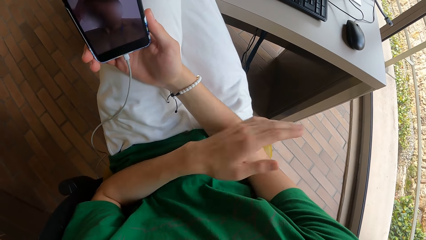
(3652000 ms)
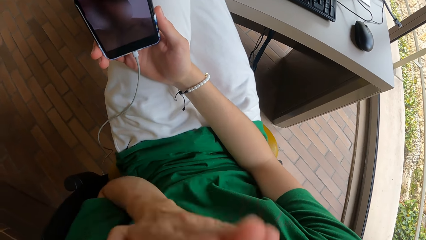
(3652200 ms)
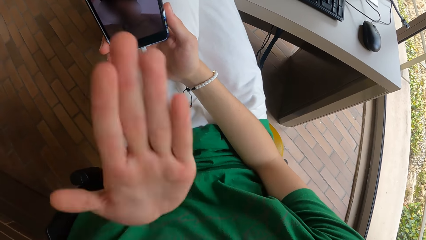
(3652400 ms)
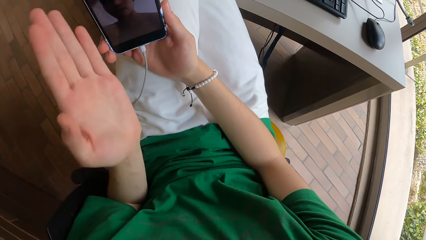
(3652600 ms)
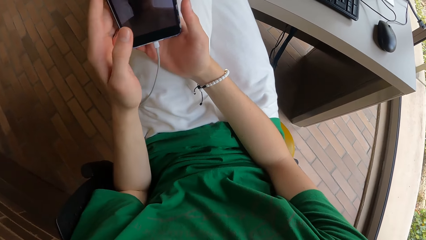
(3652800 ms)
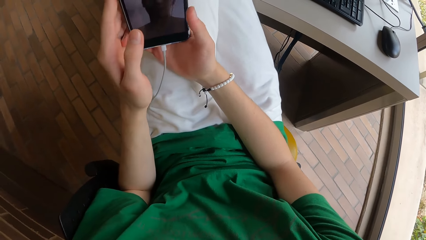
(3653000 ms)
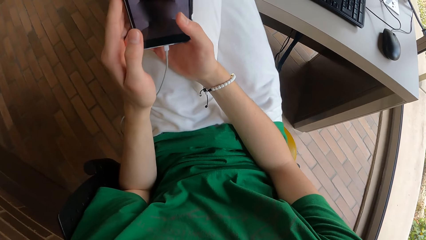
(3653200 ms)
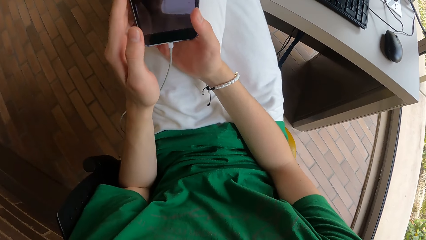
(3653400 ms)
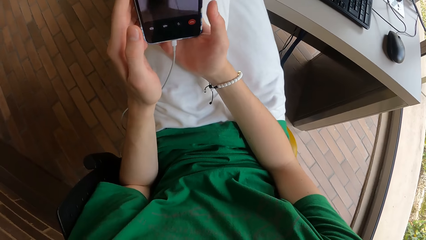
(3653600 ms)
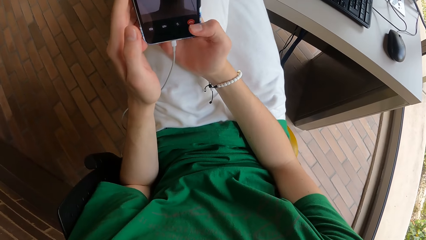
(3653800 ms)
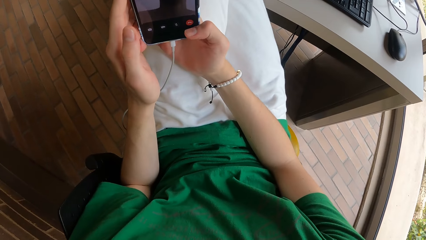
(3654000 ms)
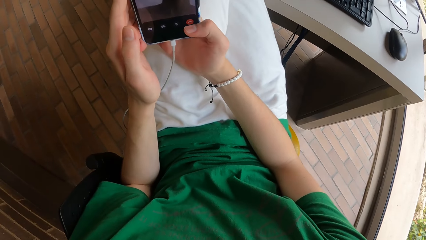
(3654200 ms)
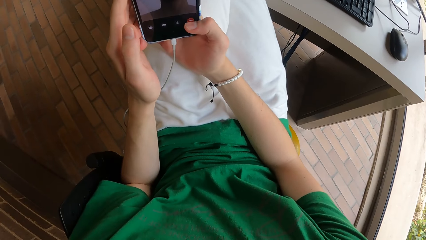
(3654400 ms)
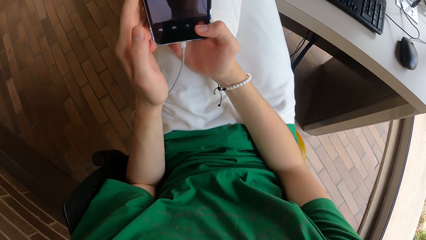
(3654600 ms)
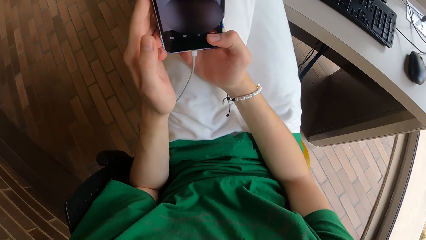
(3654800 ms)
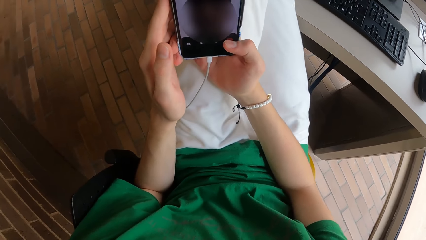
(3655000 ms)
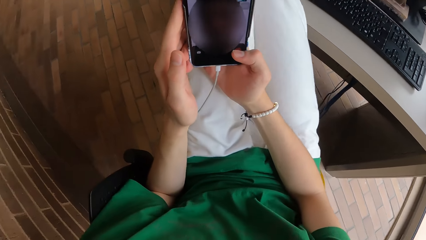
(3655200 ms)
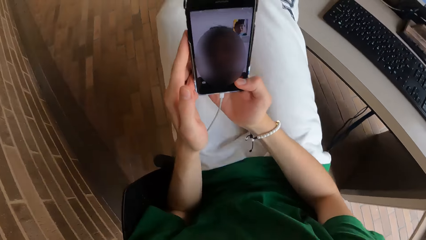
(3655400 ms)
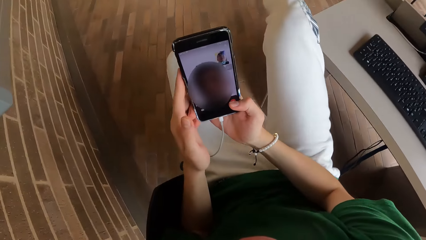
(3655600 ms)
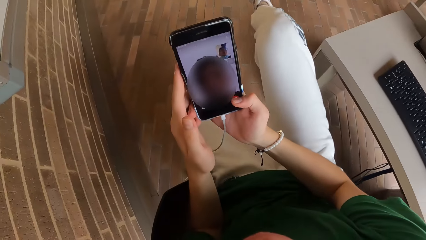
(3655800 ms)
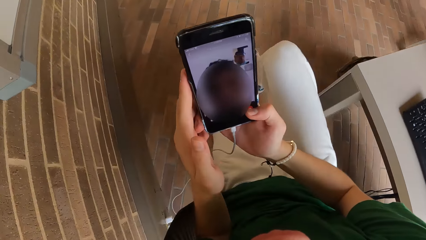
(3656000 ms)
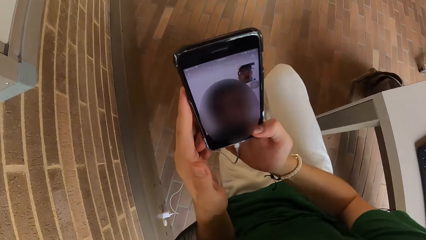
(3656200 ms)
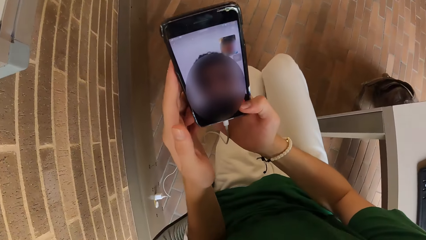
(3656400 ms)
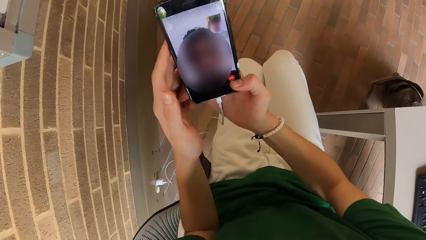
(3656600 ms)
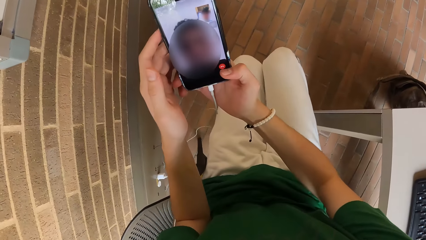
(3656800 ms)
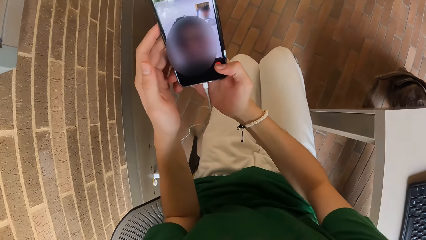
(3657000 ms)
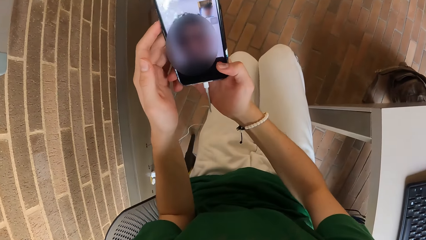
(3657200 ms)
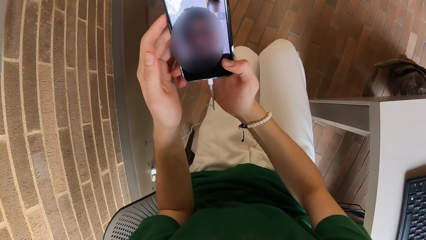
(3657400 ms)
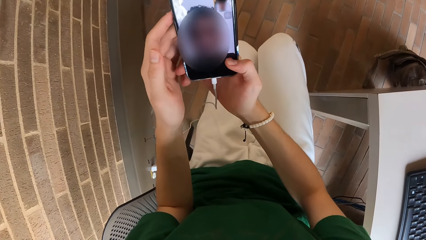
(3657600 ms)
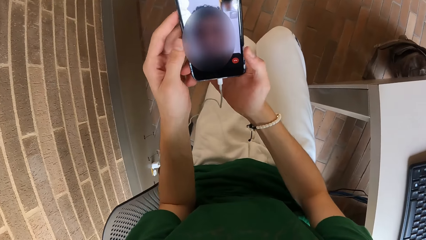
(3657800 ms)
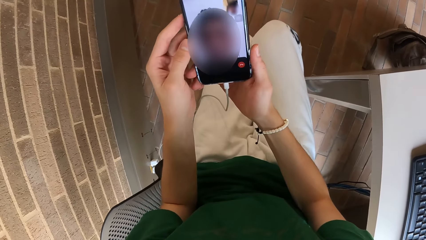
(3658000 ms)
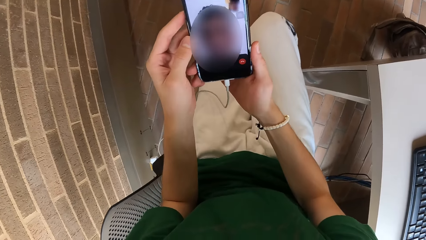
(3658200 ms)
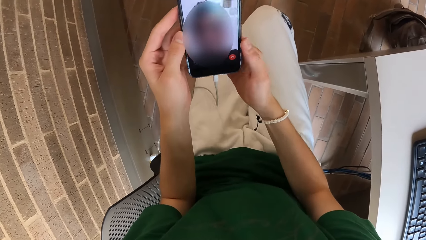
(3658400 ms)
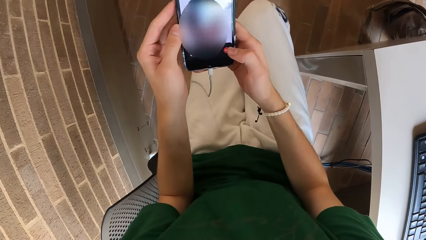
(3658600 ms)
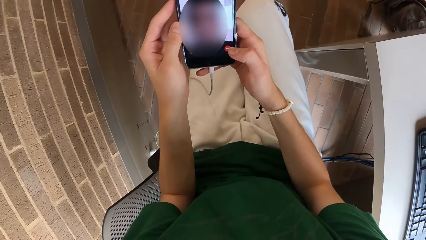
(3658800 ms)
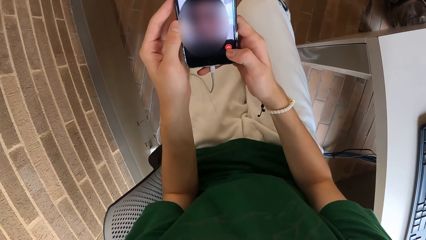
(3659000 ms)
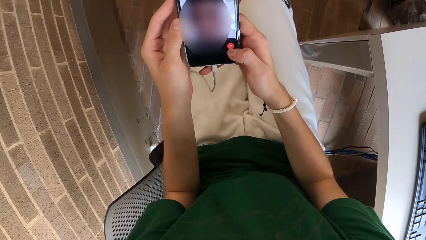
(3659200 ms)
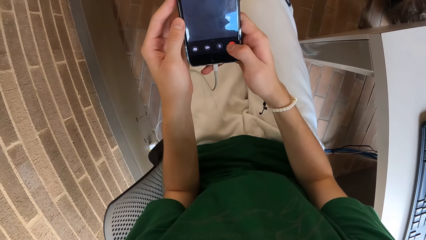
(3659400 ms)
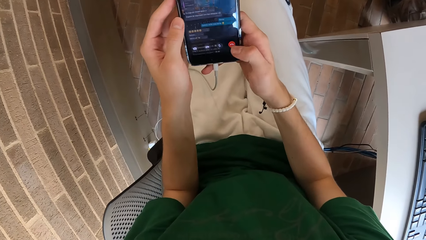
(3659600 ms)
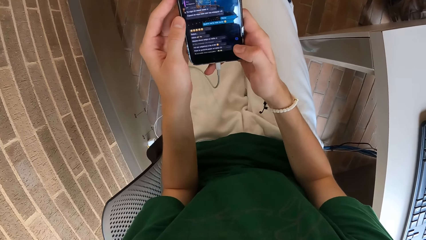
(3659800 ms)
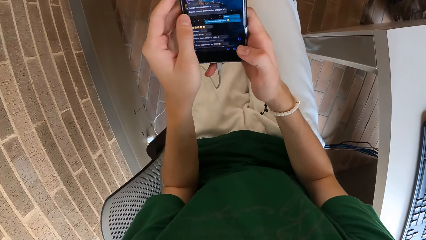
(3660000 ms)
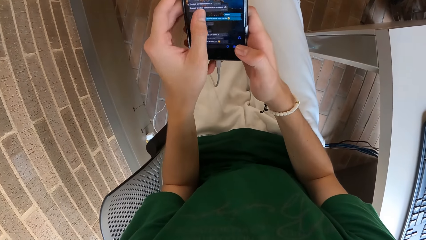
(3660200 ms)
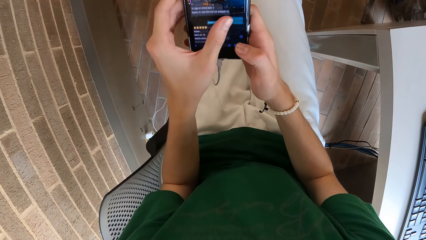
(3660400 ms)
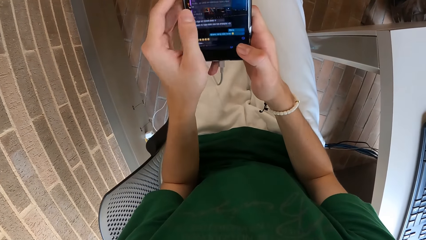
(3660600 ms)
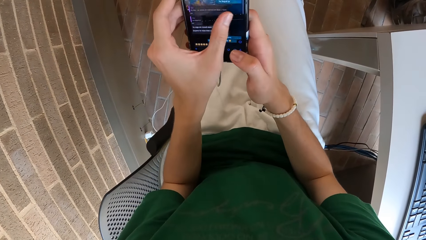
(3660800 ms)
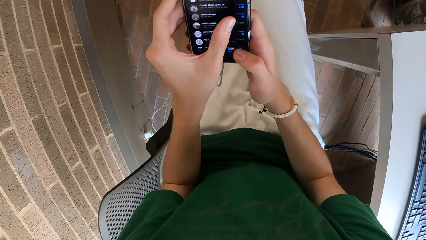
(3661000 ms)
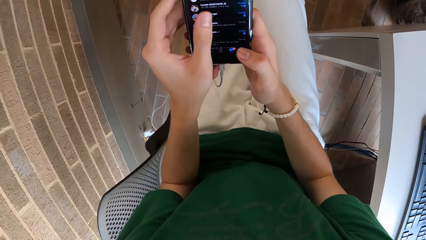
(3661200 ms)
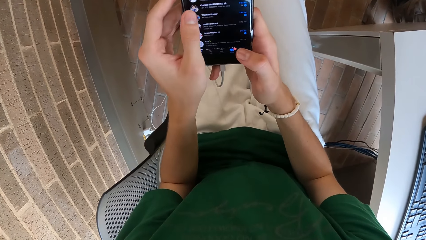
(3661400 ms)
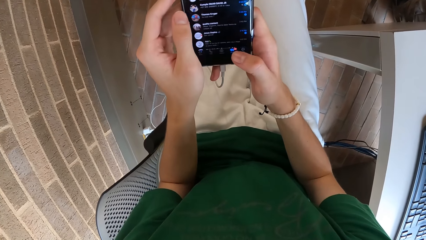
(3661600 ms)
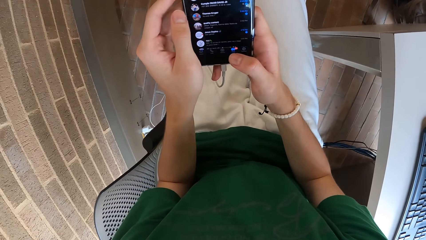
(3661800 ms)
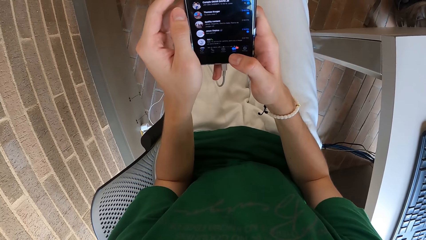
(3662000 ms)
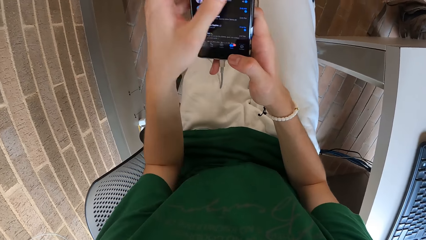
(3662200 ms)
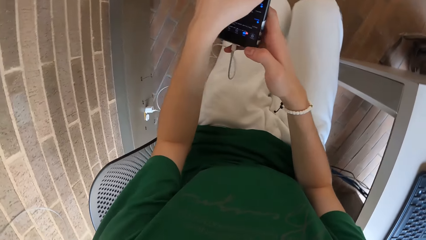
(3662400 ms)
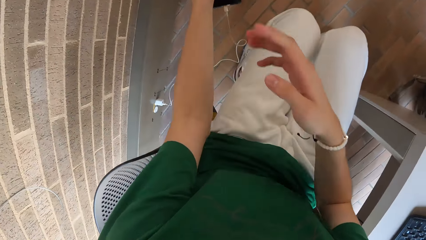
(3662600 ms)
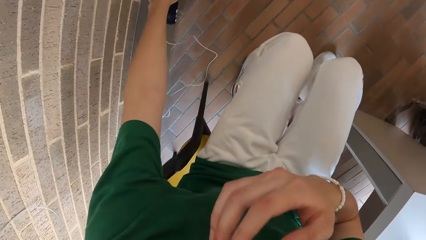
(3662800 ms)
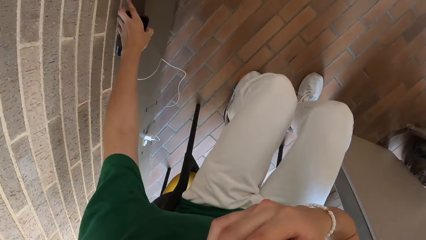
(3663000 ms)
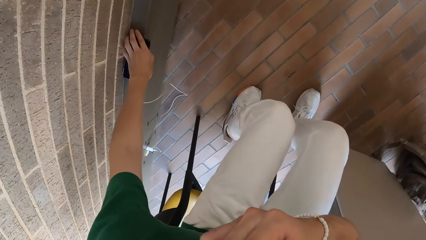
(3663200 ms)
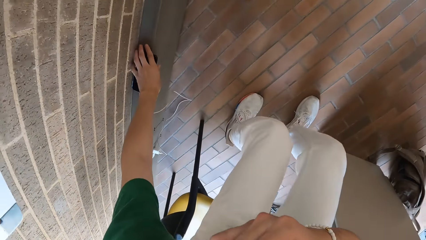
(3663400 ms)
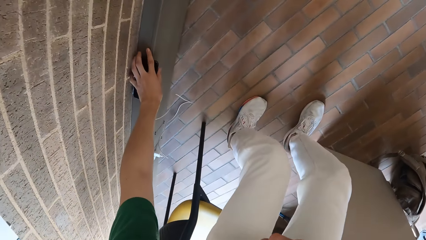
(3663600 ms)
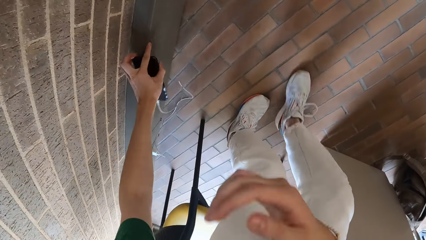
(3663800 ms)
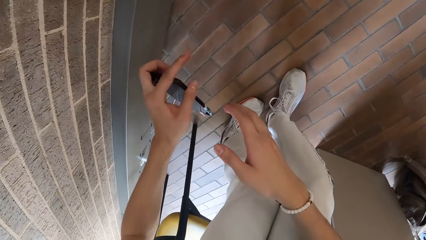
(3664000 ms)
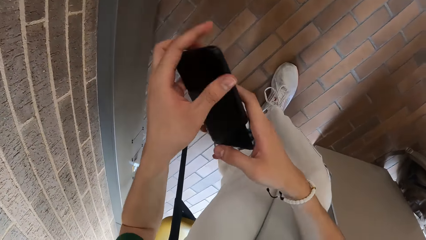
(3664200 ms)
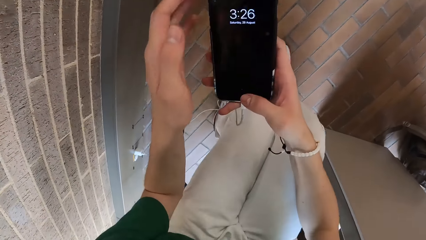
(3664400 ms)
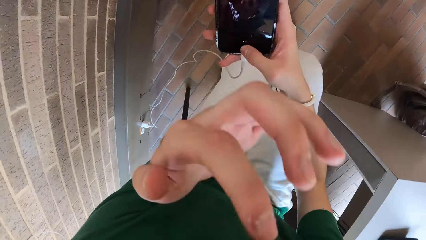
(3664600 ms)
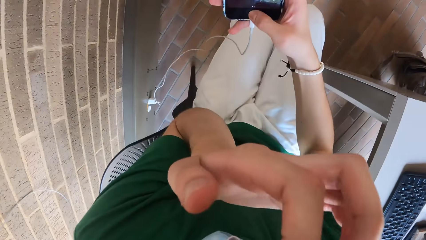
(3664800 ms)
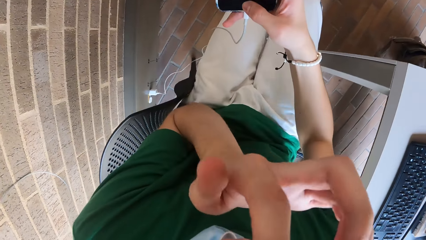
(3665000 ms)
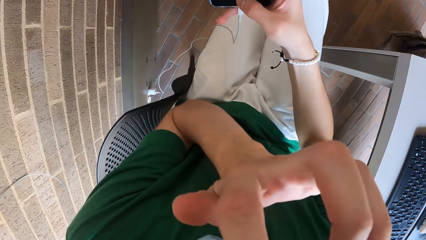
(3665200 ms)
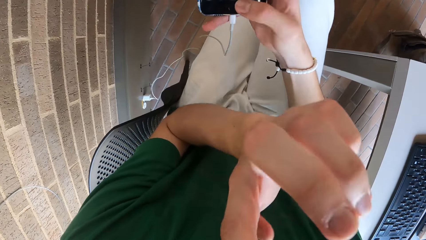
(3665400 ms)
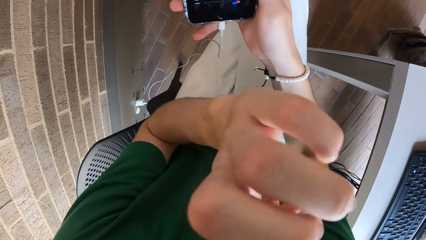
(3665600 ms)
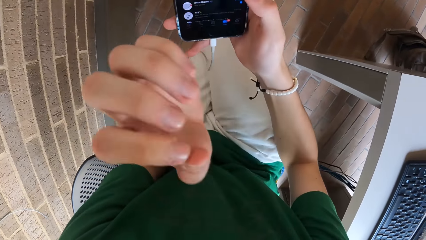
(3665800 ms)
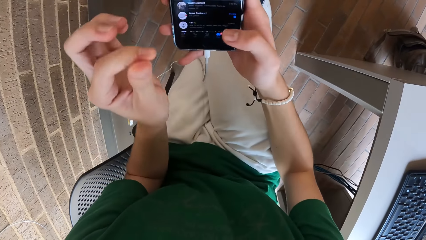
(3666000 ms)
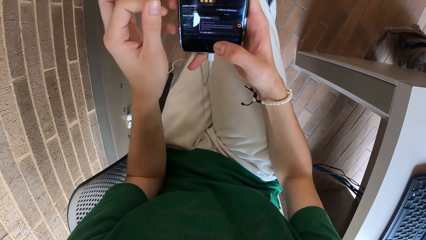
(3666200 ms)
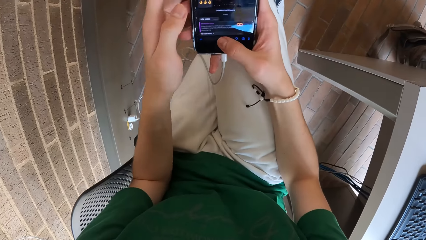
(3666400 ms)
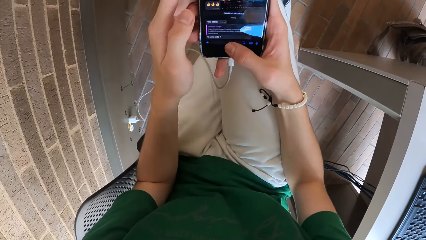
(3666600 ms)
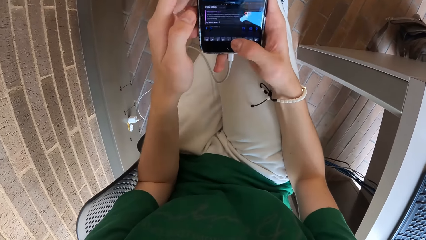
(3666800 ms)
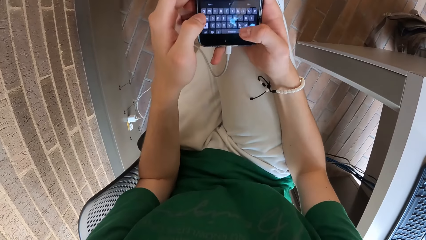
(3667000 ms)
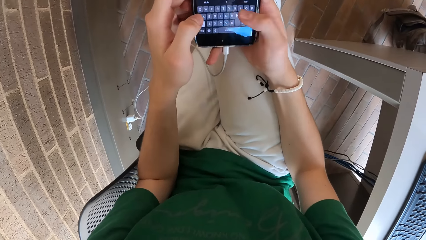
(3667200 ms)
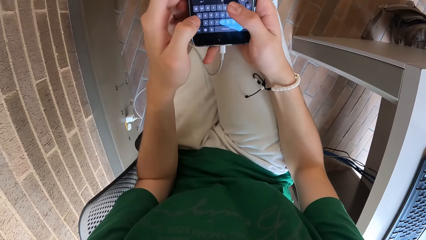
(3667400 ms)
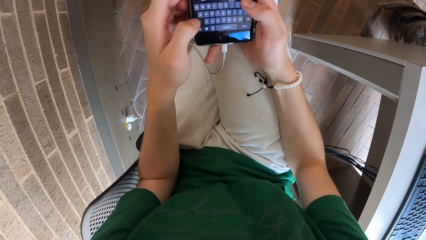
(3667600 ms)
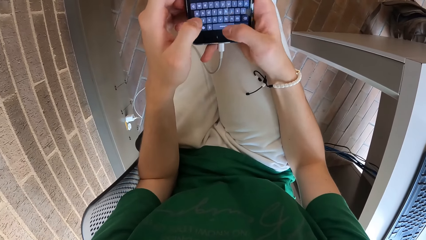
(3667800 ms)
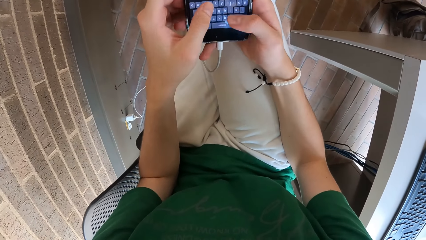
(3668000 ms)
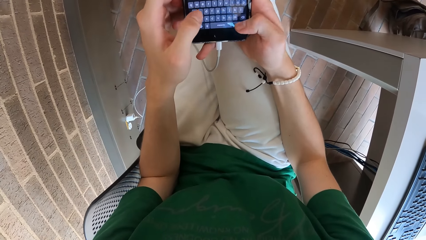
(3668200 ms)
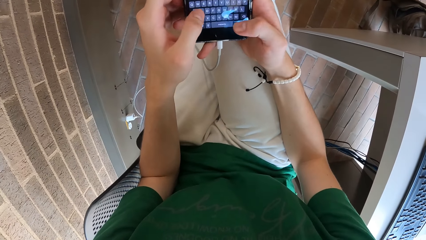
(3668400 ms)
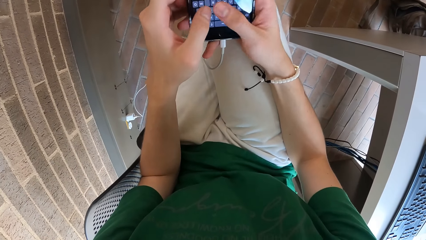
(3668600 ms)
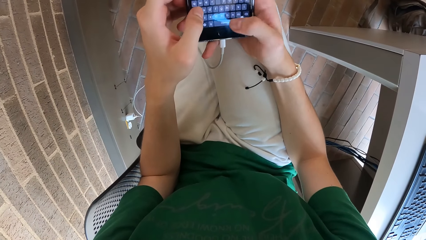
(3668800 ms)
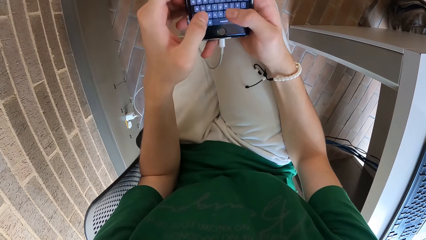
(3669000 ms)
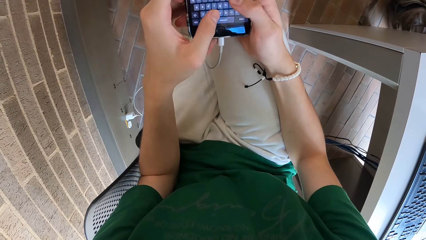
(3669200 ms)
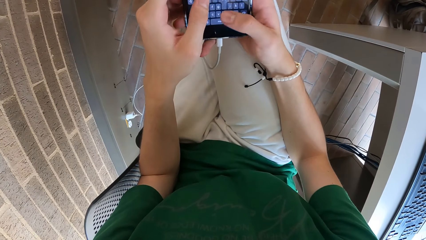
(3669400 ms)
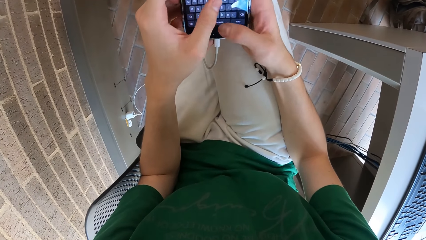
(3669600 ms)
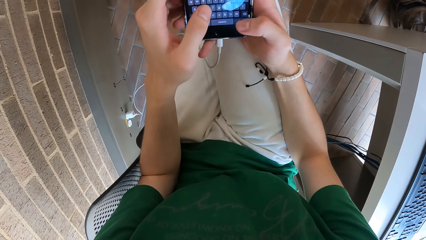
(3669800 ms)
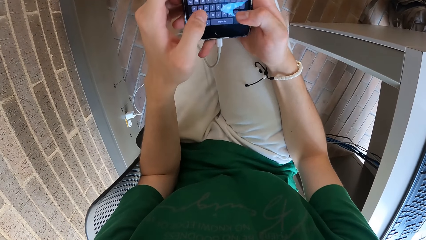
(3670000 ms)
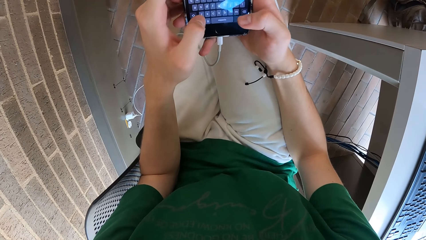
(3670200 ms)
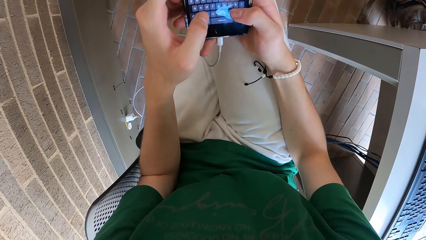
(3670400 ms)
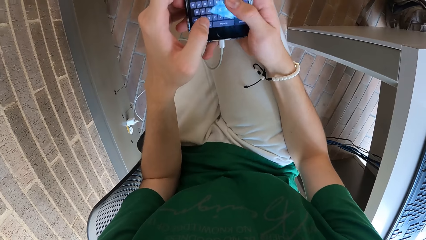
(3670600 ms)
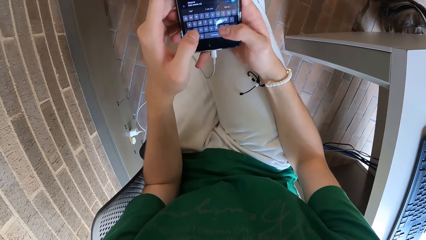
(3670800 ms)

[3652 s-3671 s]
The camera wearer blows a man a kiss with their left hand. They hold the phone with both hands and move their hand. They end the video call with the man. They operate the phone with their left hand. They adjust their top with their right hand. They pick up the phone from the pavement with their left hand. They put down the phone. They pass the phone from their left hand to their right hand. They operate the phone with their right hand. They pick their nose with their left hand. They operate the phone with both hands. They touch the phone with the other hand. They type on the phone.
